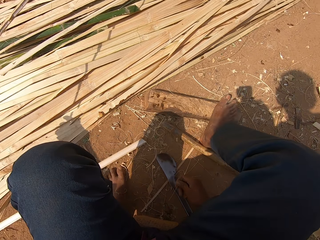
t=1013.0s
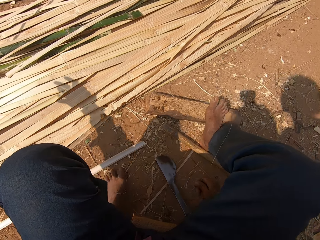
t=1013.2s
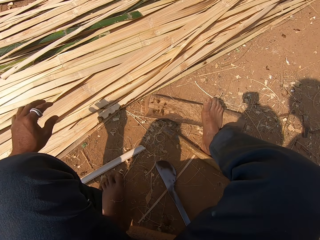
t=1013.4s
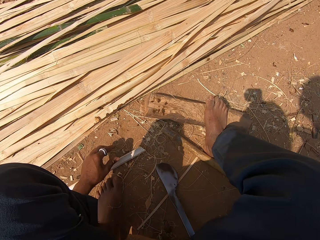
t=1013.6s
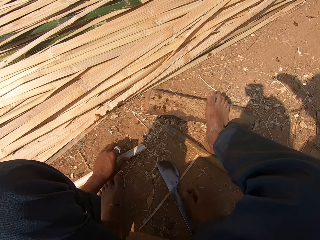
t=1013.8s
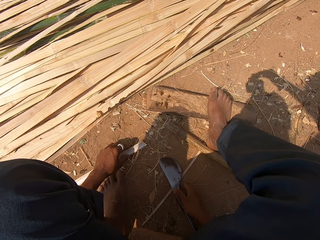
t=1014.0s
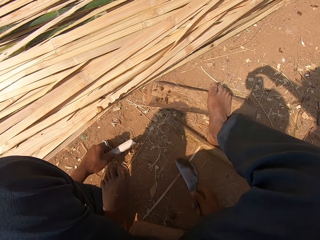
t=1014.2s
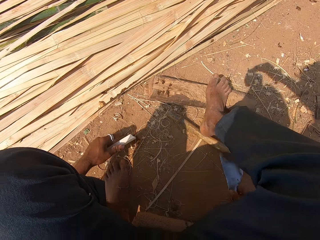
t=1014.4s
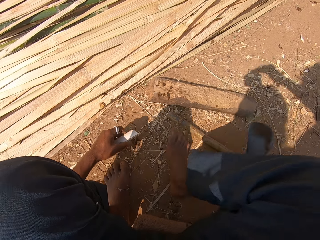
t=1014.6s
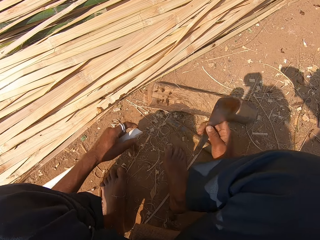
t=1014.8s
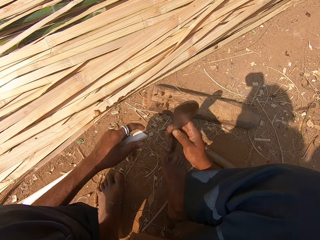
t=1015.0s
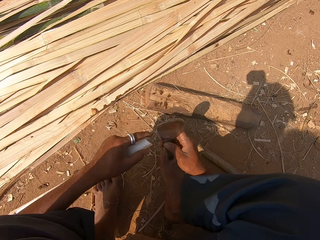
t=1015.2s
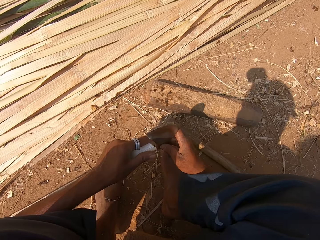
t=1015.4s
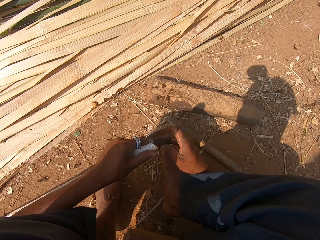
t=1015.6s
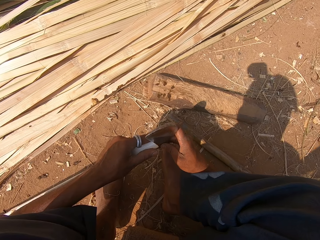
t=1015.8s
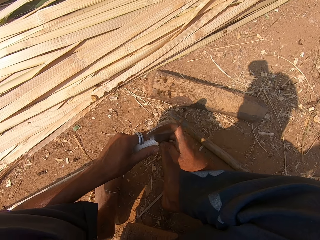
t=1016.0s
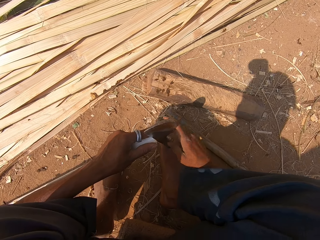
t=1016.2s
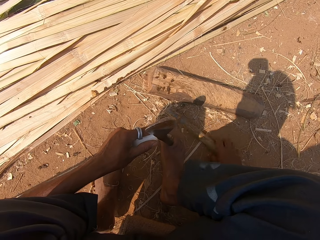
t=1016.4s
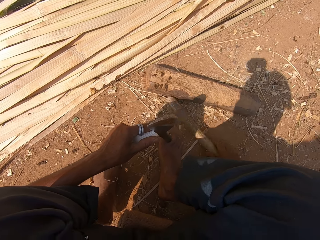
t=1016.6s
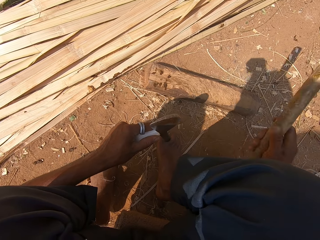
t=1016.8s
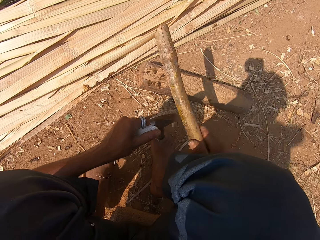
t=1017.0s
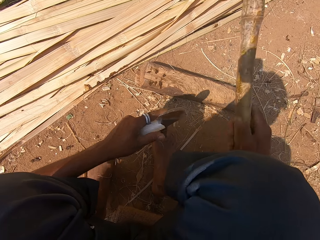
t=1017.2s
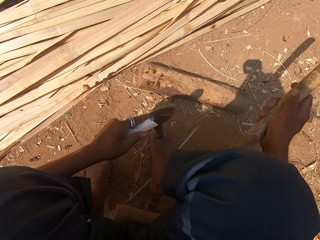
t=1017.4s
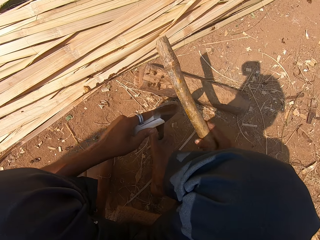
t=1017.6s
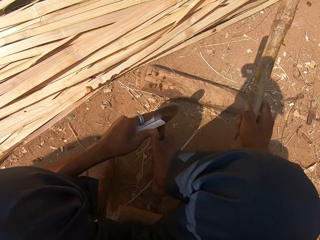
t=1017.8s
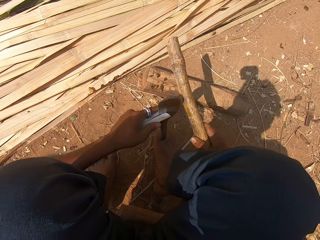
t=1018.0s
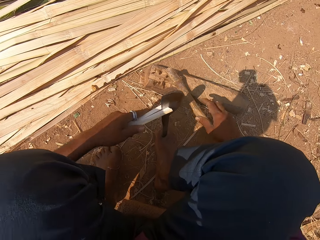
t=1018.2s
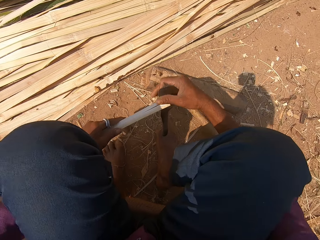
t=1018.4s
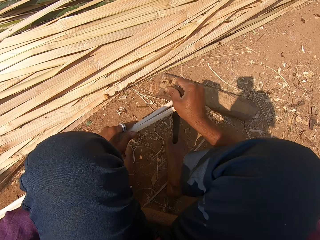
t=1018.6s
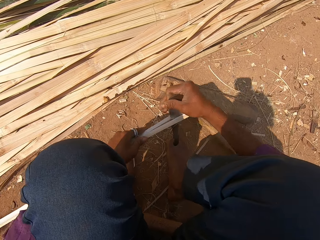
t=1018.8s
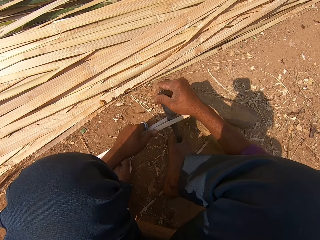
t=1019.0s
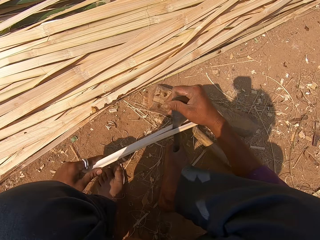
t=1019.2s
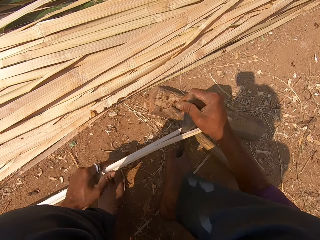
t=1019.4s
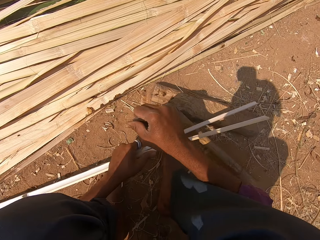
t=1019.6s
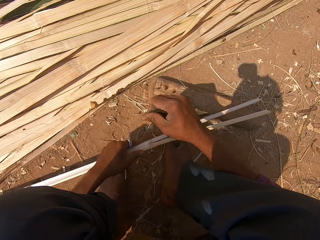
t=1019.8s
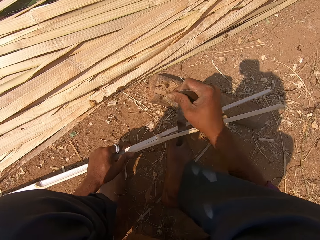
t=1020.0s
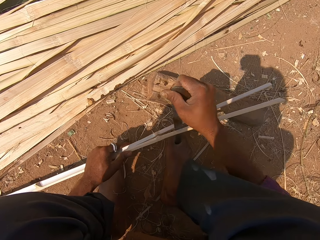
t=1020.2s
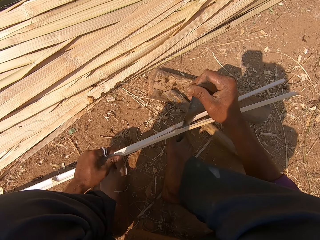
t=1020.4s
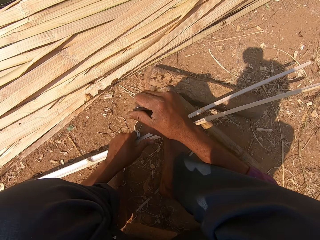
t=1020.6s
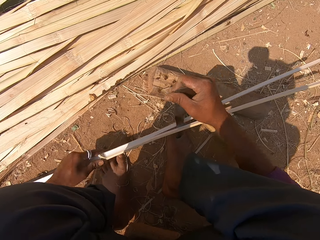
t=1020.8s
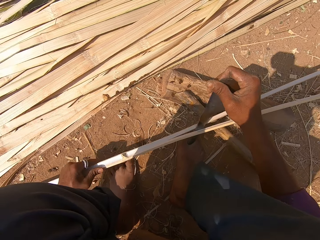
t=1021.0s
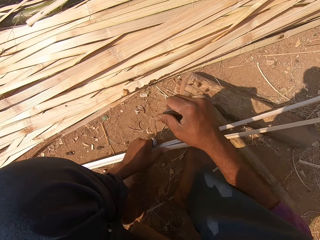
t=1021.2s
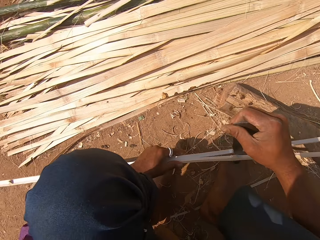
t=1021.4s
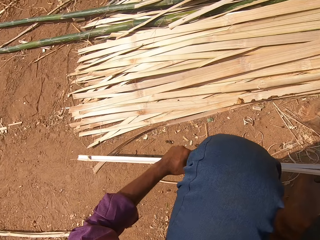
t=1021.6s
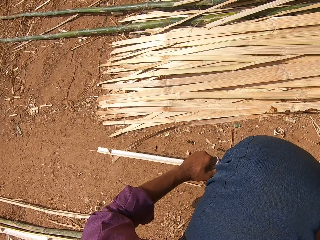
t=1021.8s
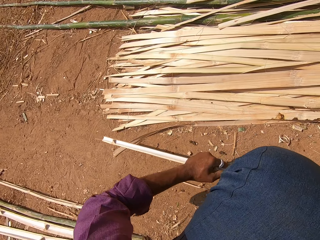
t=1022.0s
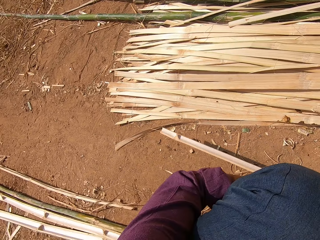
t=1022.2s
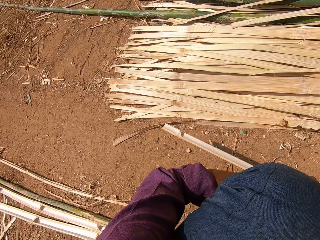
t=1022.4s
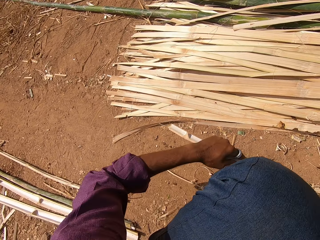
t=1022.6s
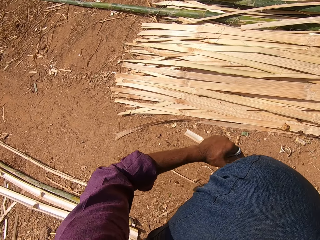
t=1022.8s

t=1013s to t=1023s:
The camera wearer puts the reed or bamboo stick aside. They pick up another reed, pick up a sickle or machete, and hold a bamboo stick. They cut the bamboo stick with the machete. They pick up wood, hit the sickle with the wood, and put the wood down. They split the reed with the sickle.

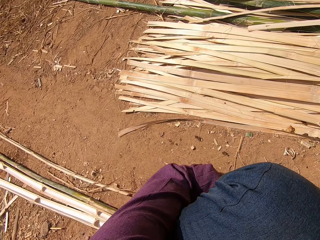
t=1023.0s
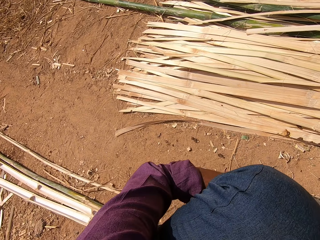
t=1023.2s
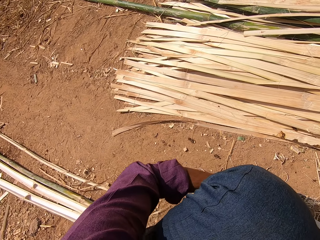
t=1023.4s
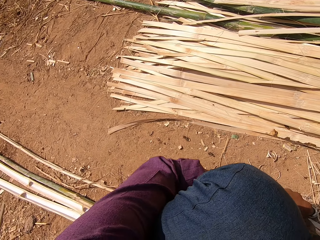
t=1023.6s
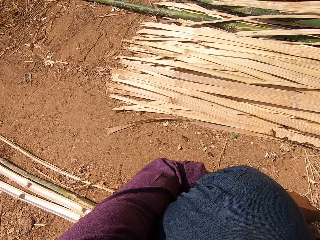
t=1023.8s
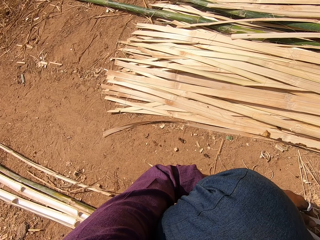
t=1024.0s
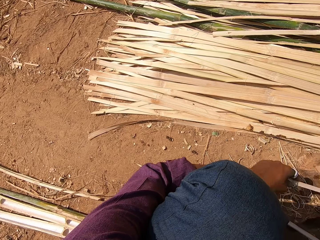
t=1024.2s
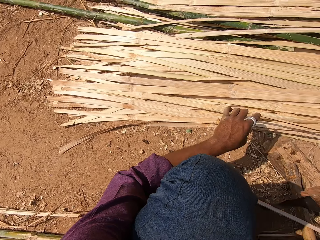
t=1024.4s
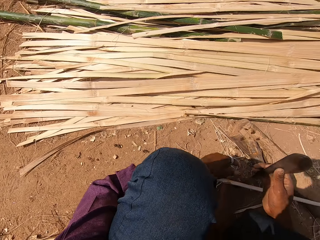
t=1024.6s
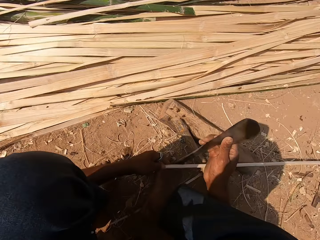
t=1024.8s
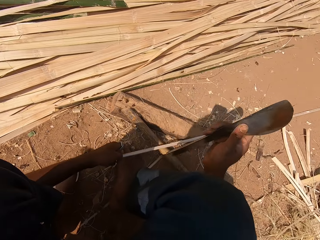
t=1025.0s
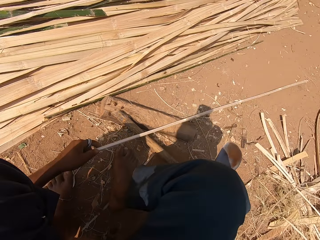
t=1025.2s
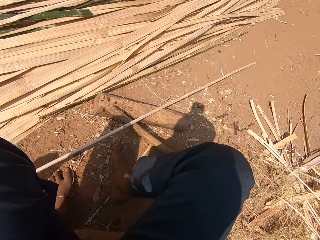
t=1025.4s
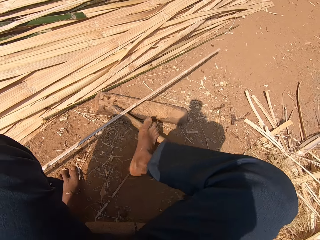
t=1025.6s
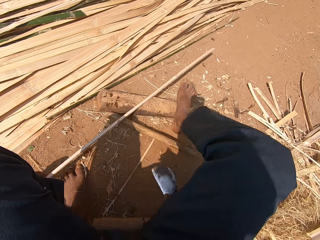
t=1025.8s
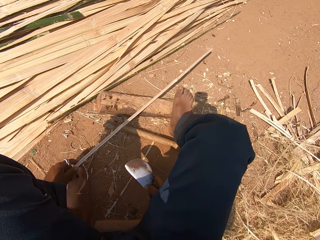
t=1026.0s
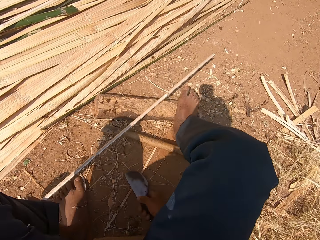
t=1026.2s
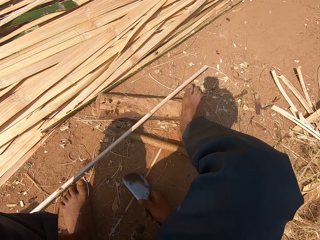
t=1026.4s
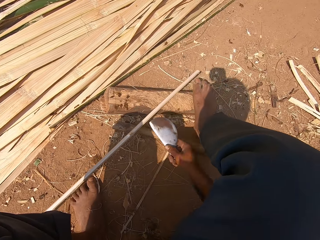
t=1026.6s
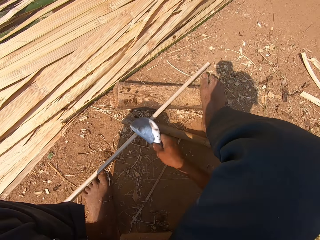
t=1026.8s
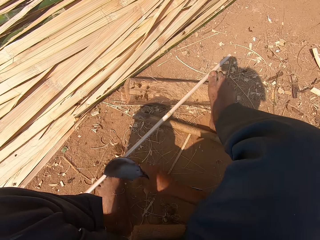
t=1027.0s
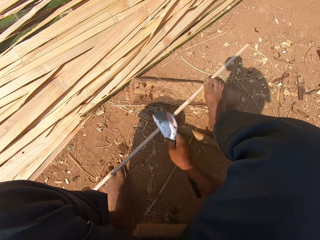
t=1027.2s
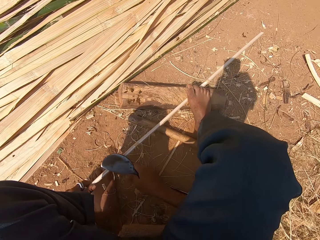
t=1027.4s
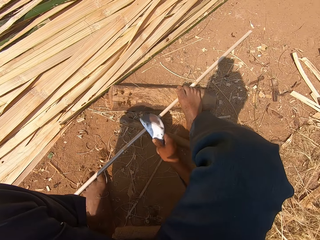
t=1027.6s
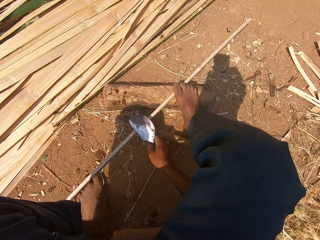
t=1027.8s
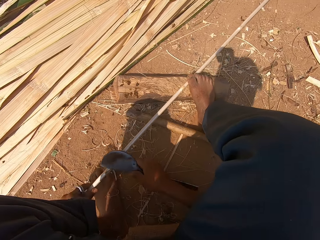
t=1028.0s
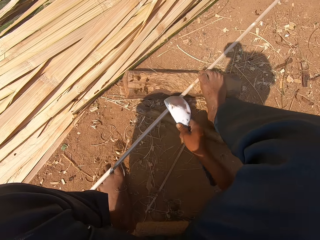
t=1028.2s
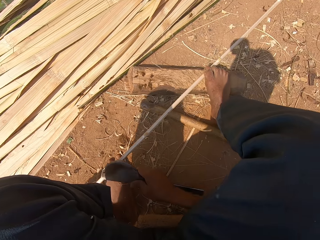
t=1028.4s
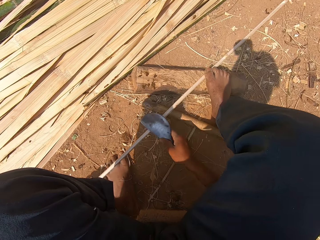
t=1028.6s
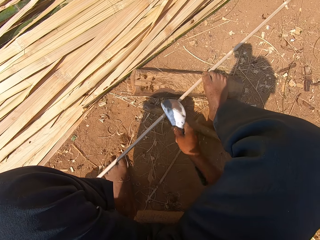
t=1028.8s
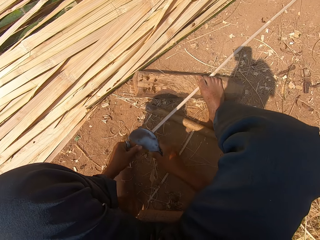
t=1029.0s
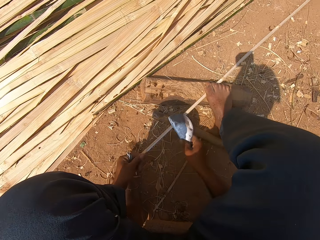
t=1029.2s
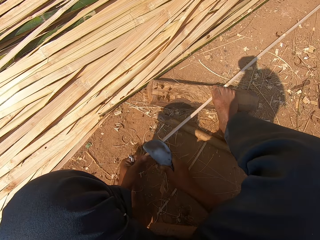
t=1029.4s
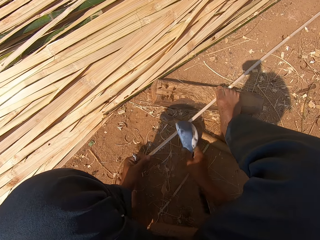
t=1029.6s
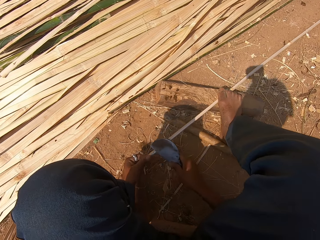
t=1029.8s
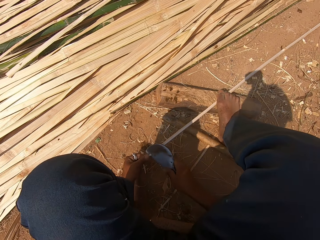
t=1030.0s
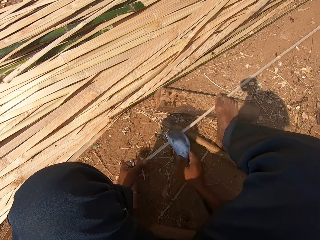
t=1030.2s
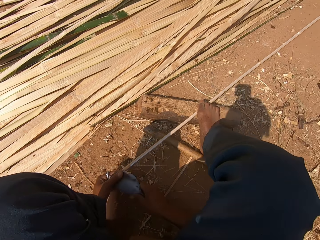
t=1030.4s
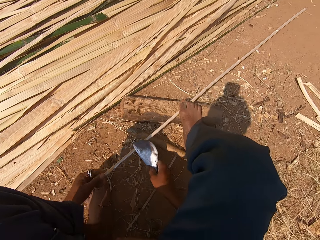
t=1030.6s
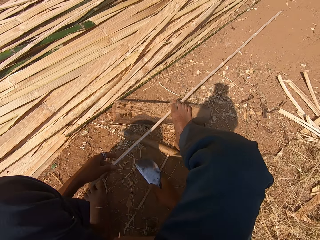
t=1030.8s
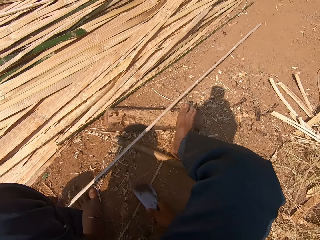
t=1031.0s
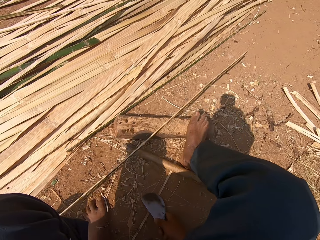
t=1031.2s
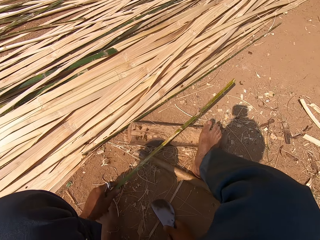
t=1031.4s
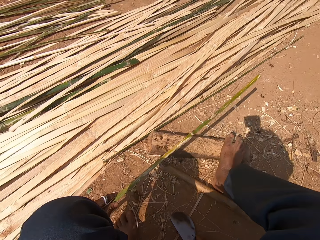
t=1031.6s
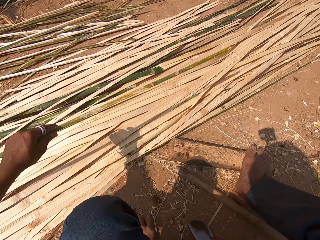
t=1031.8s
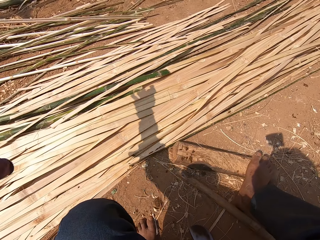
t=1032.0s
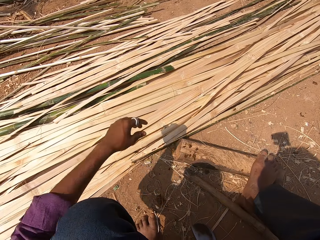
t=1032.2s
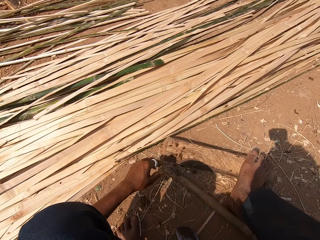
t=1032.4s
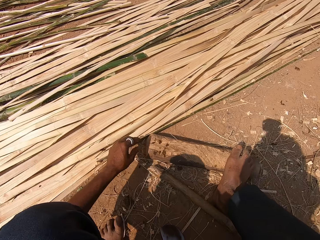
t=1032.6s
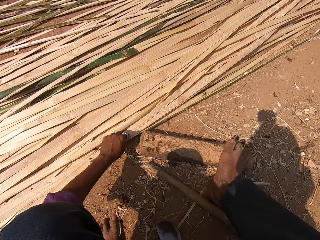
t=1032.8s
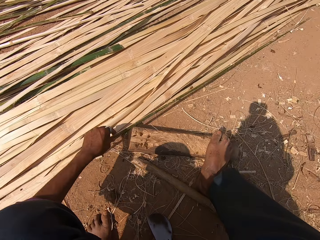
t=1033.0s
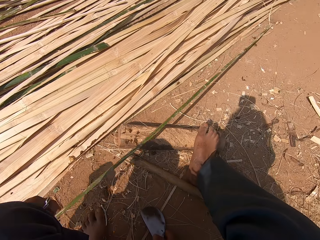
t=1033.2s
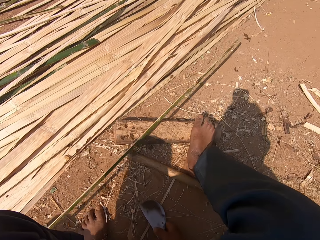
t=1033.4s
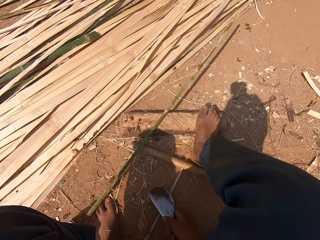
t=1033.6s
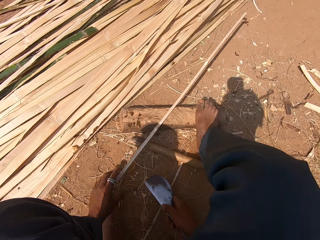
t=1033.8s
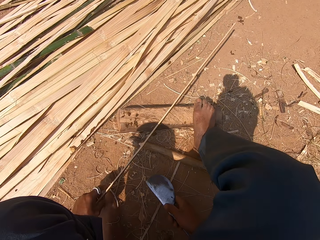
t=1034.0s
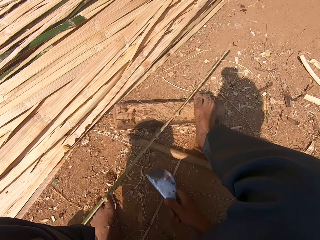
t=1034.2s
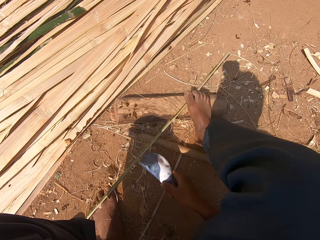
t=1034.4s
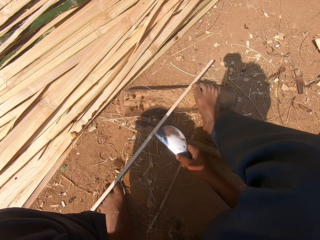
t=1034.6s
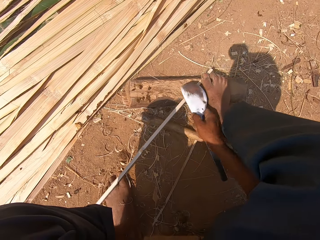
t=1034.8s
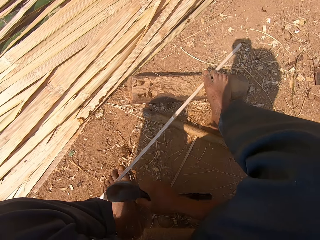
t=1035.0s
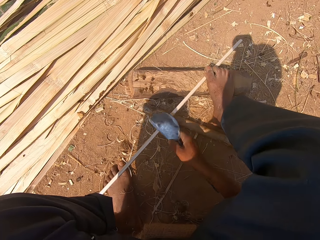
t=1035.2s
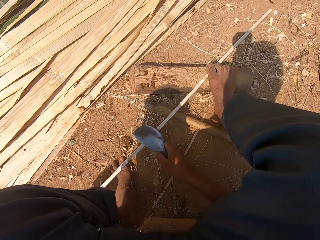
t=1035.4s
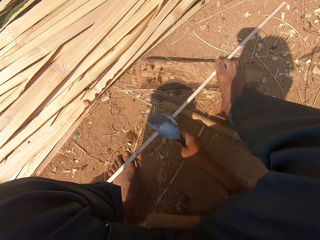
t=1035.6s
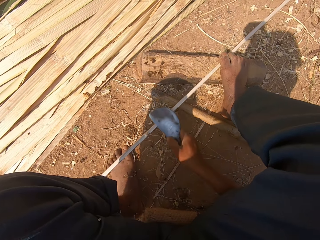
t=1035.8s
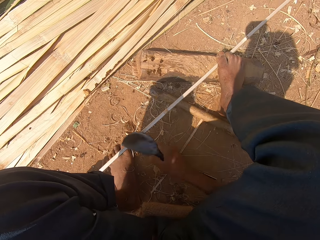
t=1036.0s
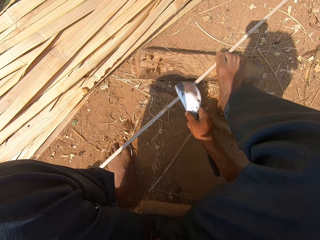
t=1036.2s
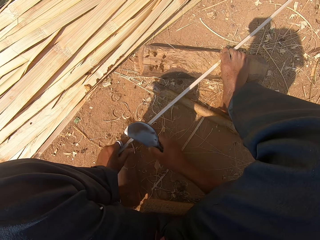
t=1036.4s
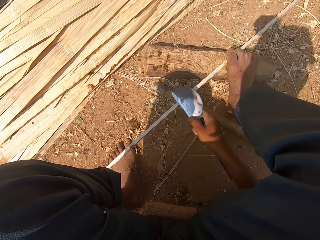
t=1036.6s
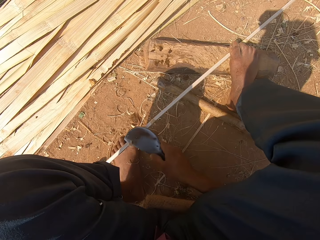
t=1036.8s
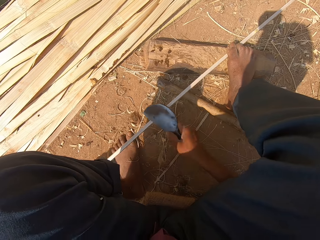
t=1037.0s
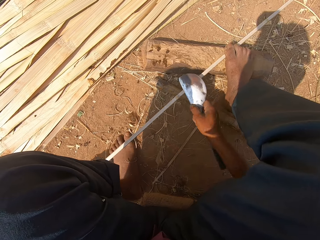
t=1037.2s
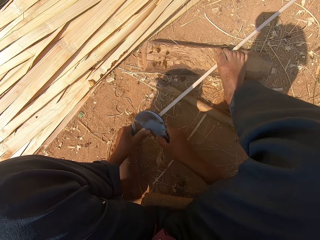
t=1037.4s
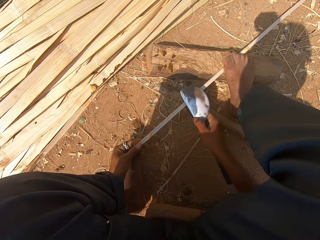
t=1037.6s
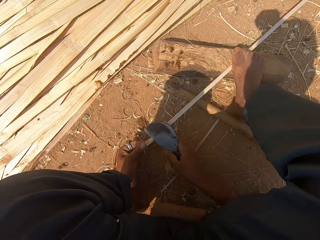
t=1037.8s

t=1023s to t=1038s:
The camera wearer holds a bamboo stick. They chop the reed with the sickle. They sharpen the bamboo stick. They throw the bamboo stick. They pick up a bamboo stick. They sharpen the bamboo stick.
